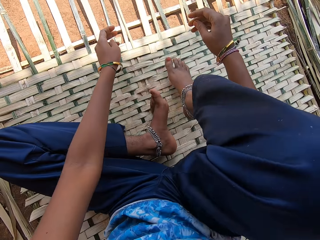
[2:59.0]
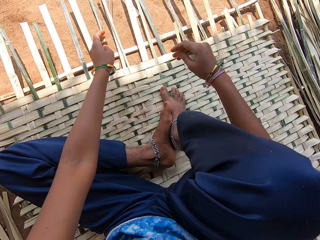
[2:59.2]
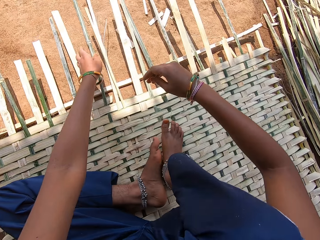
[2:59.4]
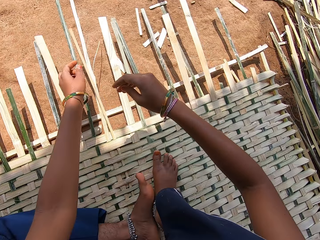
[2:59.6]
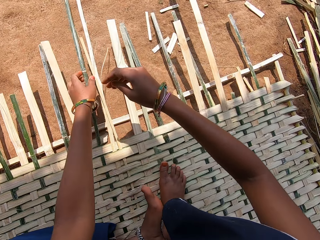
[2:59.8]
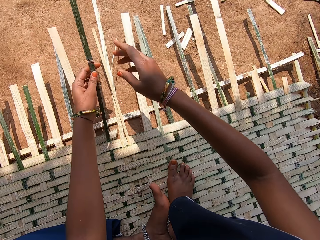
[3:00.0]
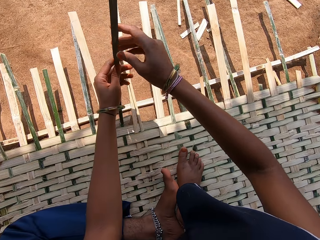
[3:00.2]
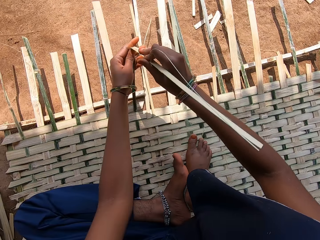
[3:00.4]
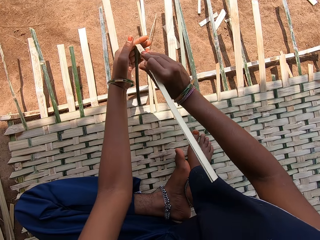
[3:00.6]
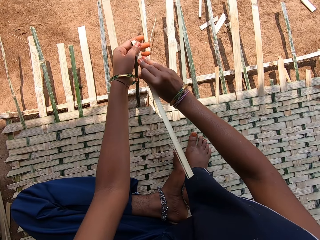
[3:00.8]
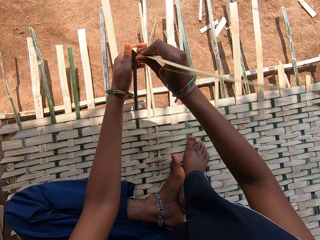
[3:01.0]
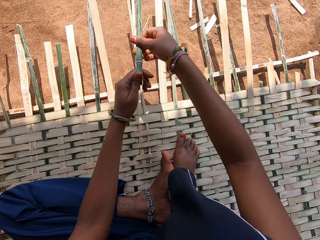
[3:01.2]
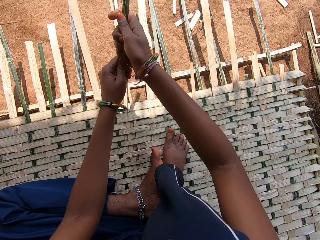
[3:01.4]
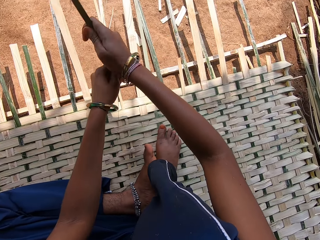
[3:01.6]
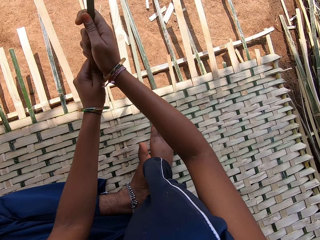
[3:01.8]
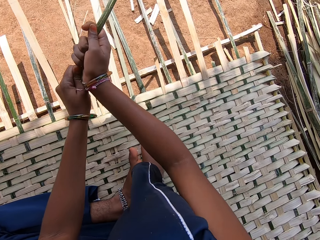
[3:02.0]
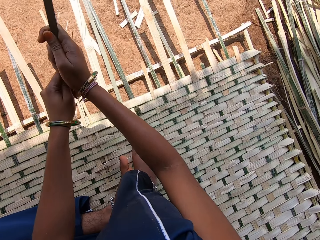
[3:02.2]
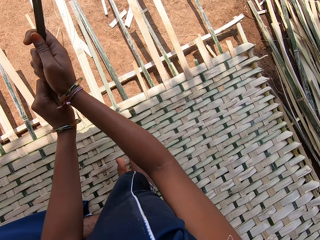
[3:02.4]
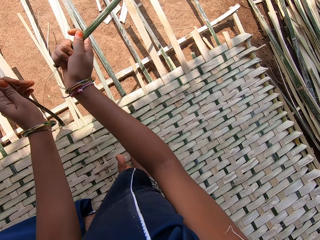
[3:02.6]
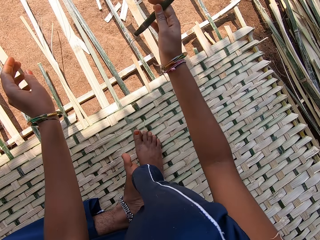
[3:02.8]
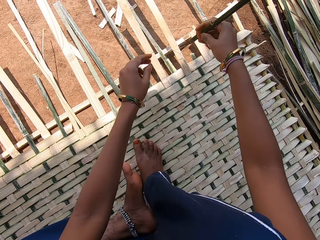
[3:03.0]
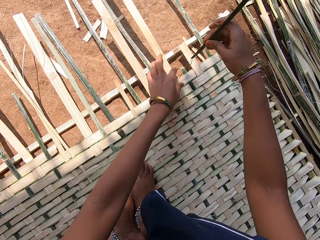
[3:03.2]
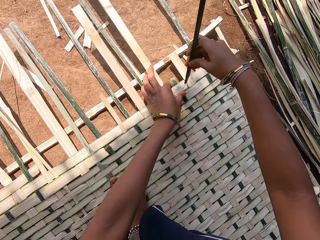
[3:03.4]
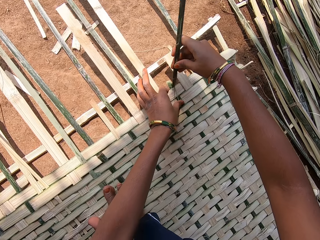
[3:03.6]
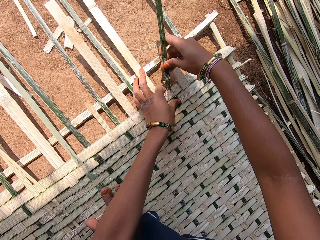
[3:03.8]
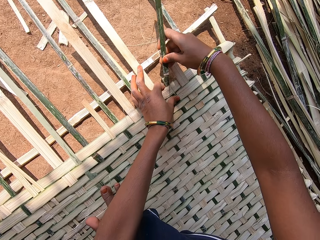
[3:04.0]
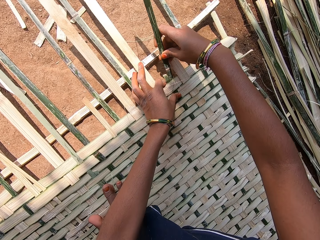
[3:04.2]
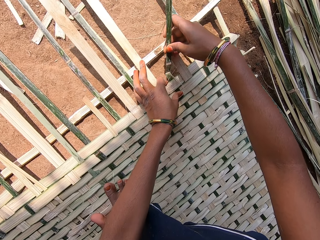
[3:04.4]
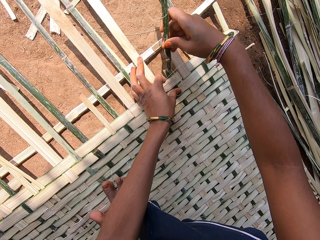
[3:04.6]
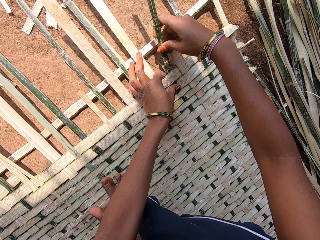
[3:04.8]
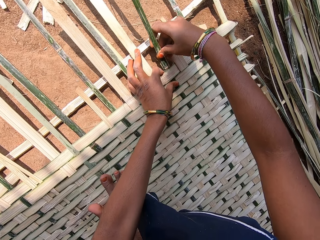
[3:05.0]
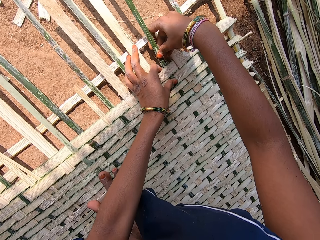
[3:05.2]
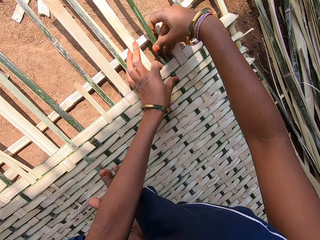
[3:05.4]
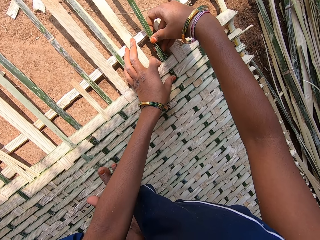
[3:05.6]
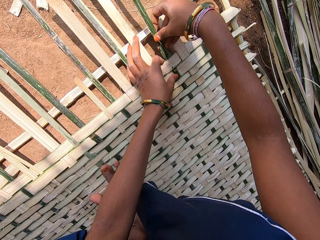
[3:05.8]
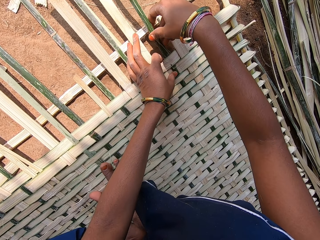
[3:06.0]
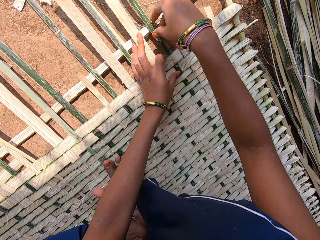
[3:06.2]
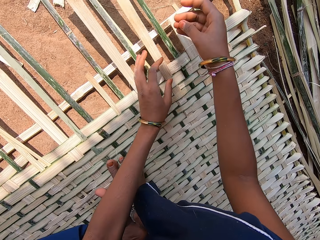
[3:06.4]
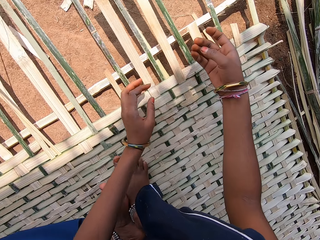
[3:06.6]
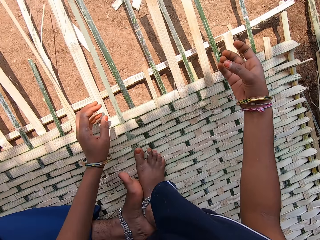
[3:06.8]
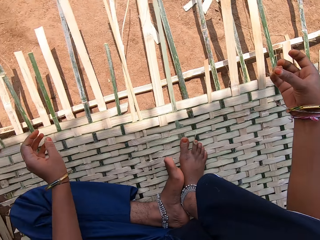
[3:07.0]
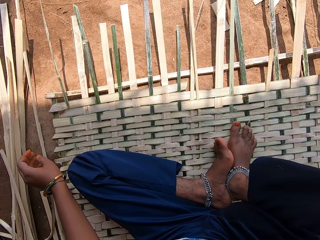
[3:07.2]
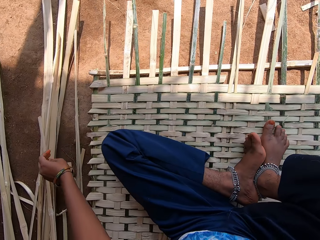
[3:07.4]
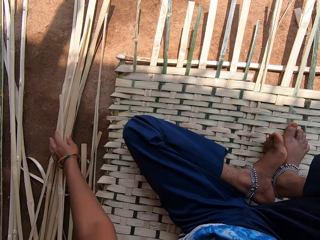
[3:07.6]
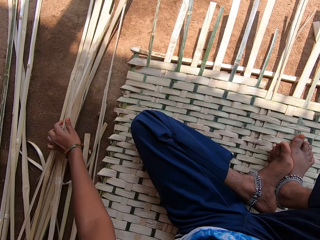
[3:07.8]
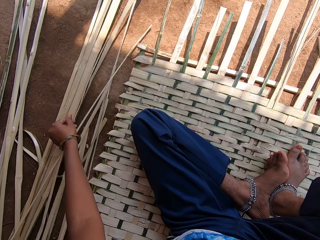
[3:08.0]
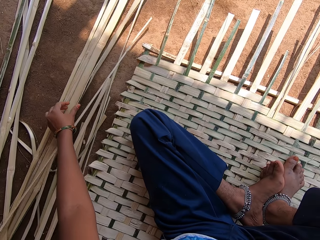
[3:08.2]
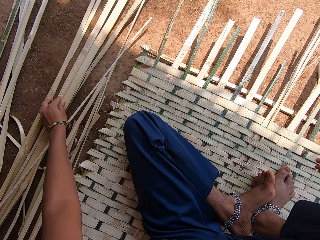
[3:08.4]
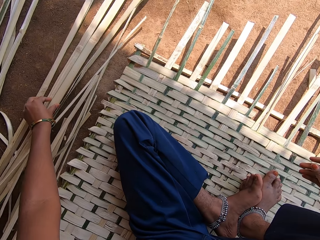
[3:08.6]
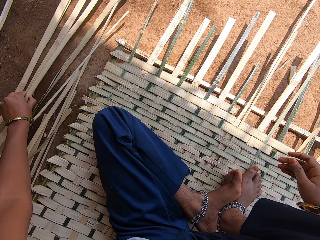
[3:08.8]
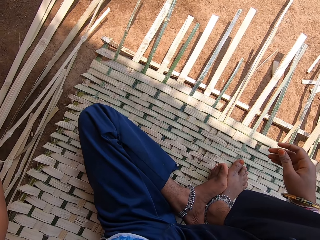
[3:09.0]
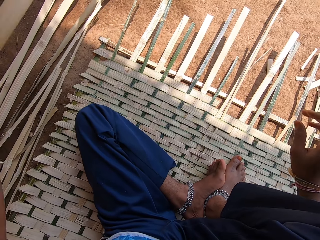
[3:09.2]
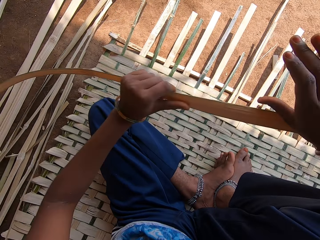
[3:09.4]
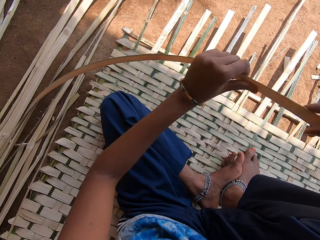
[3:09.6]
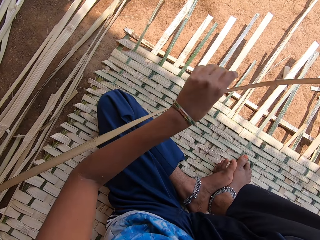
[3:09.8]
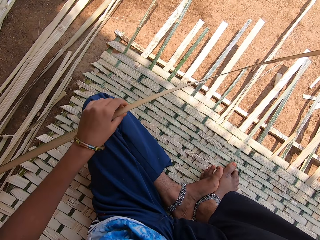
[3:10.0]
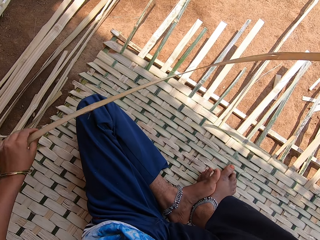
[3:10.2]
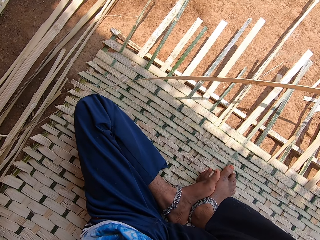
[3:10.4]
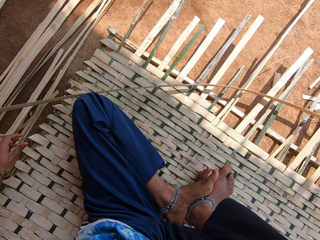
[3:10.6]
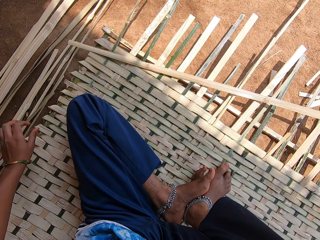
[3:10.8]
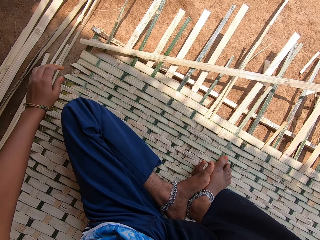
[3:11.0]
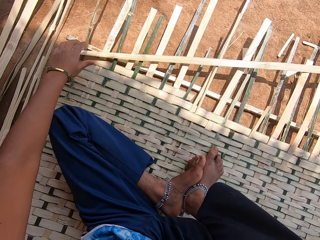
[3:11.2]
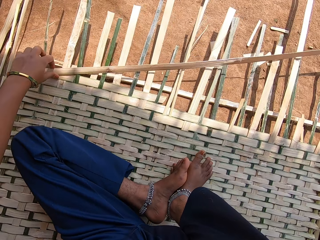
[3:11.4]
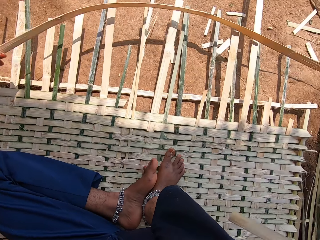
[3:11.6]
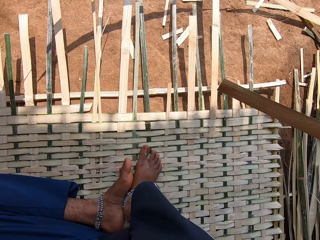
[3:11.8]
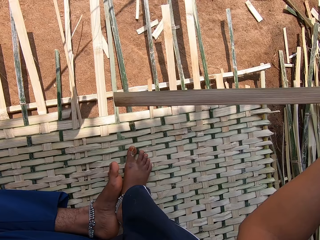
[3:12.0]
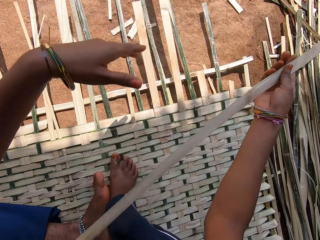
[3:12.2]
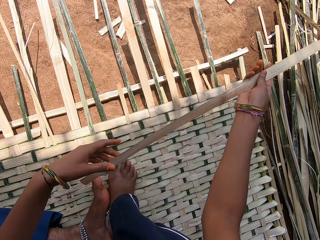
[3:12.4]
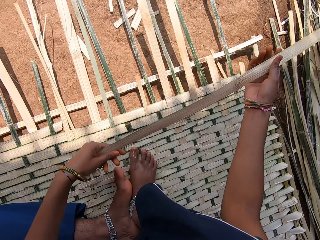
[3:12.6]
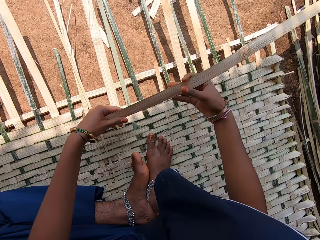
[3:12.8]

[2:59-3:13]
The camera wearer holds thatch. They break the thatch. They fix the thatch on the mat. They move the thatch. They do it repeatedly. They pick the woven mat. They pick the thatch. They hold the woven mat with the hands.

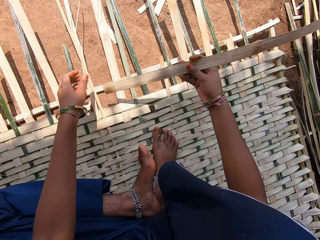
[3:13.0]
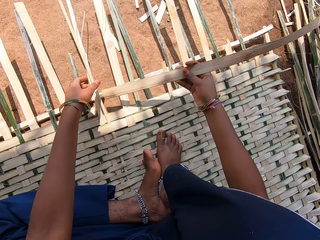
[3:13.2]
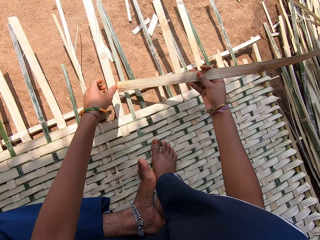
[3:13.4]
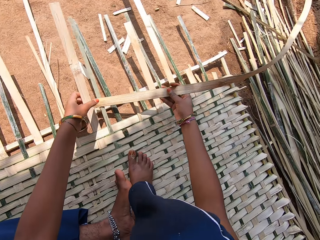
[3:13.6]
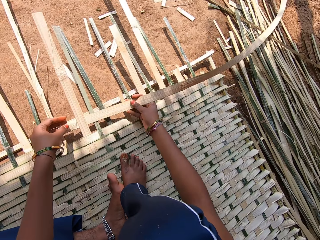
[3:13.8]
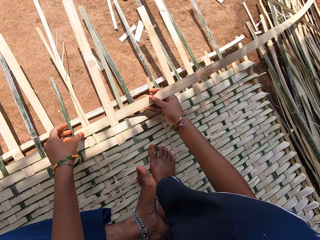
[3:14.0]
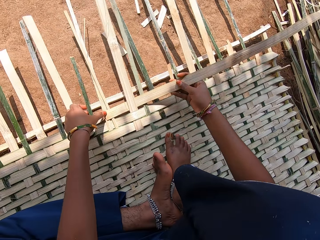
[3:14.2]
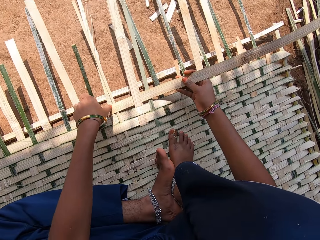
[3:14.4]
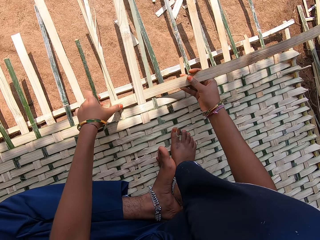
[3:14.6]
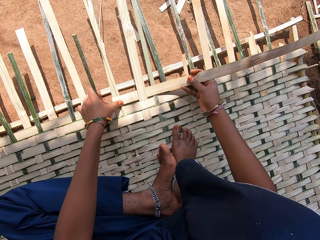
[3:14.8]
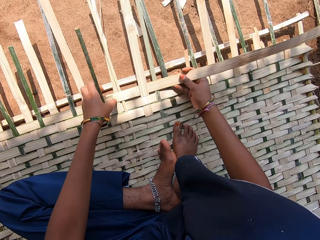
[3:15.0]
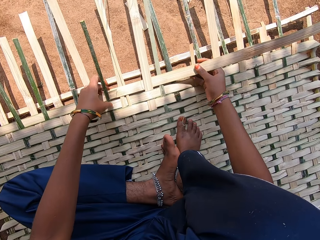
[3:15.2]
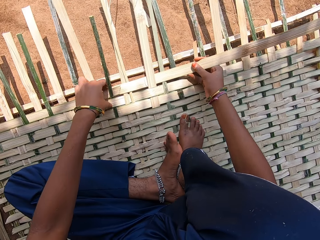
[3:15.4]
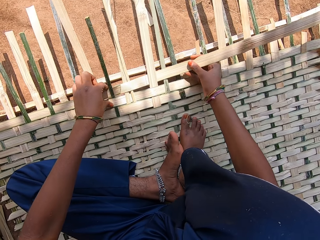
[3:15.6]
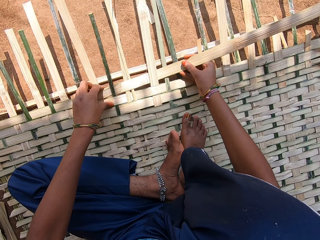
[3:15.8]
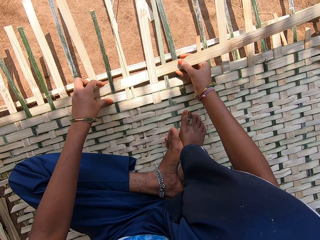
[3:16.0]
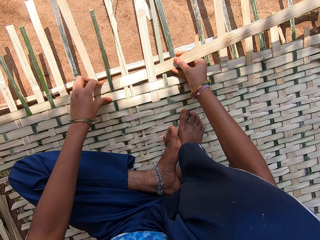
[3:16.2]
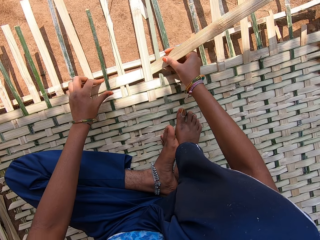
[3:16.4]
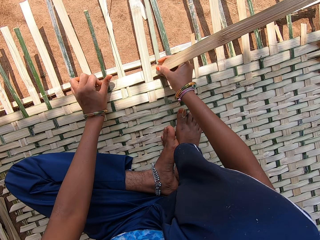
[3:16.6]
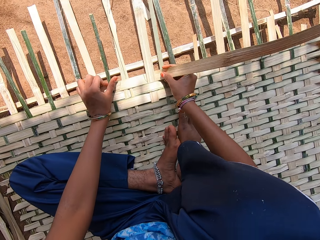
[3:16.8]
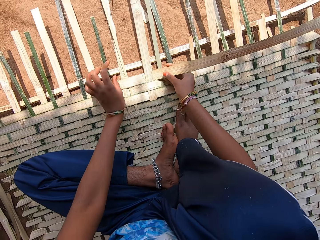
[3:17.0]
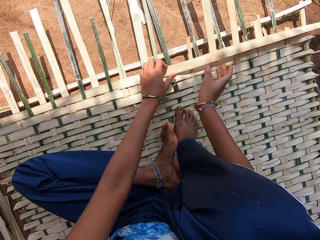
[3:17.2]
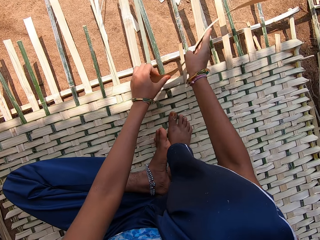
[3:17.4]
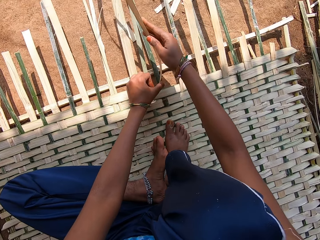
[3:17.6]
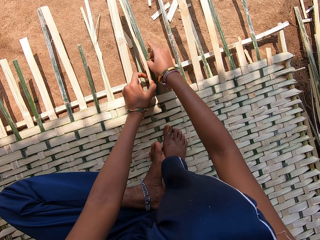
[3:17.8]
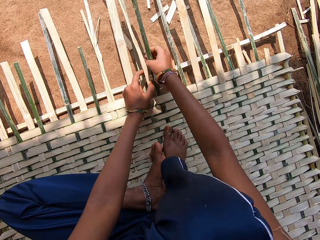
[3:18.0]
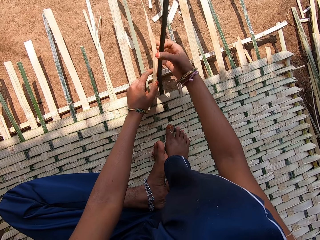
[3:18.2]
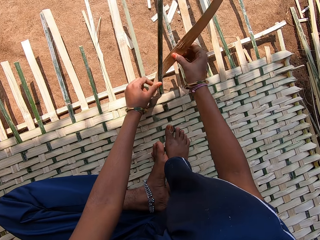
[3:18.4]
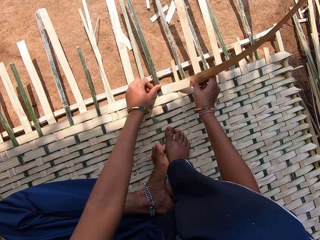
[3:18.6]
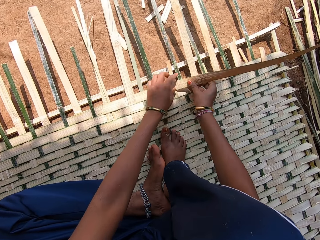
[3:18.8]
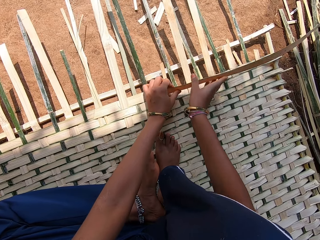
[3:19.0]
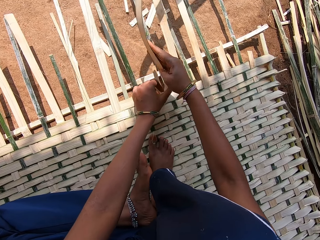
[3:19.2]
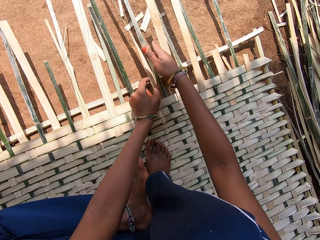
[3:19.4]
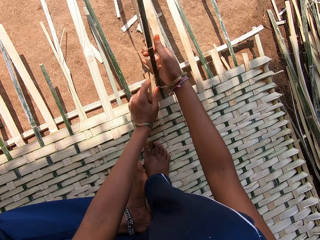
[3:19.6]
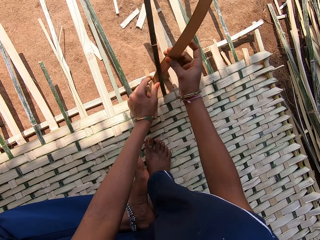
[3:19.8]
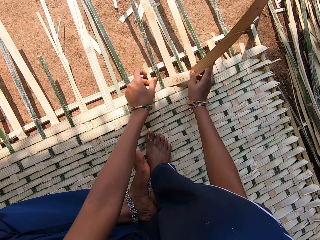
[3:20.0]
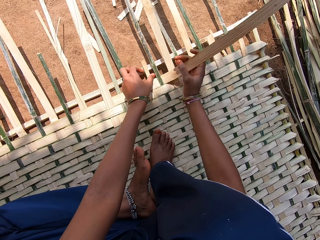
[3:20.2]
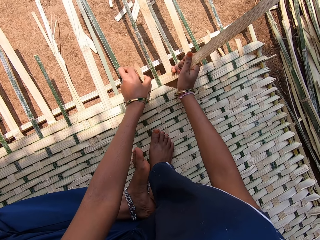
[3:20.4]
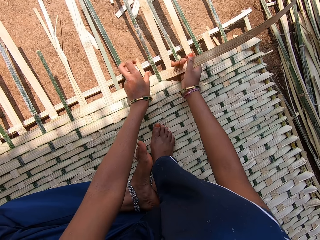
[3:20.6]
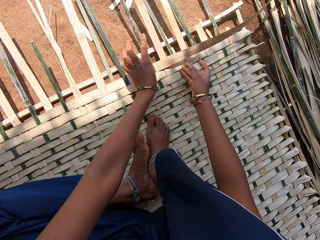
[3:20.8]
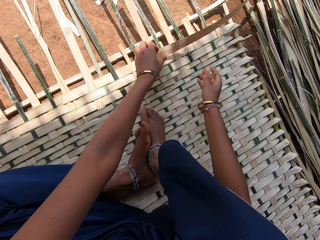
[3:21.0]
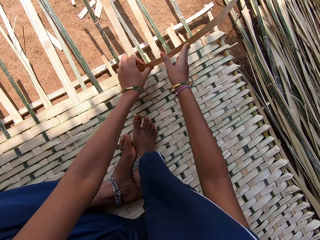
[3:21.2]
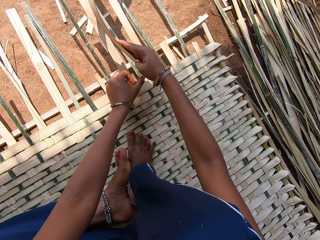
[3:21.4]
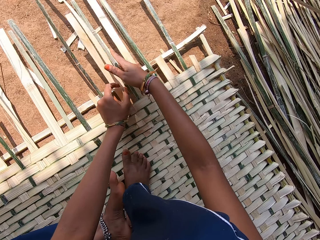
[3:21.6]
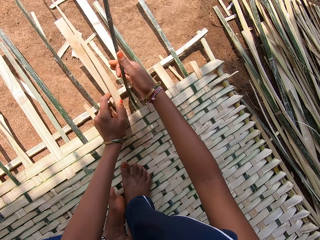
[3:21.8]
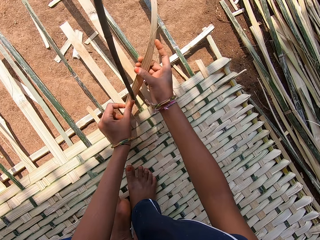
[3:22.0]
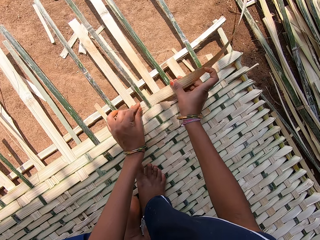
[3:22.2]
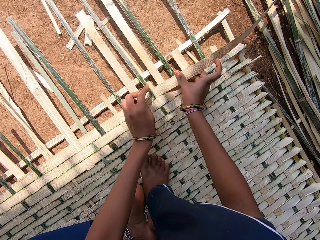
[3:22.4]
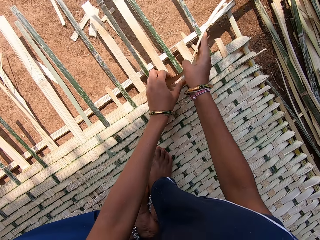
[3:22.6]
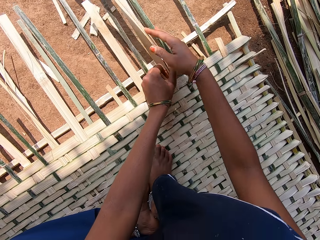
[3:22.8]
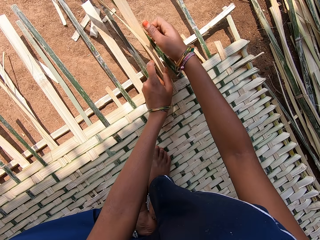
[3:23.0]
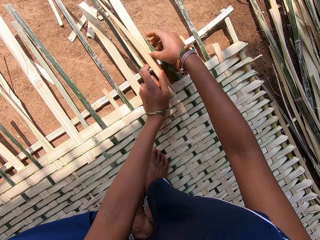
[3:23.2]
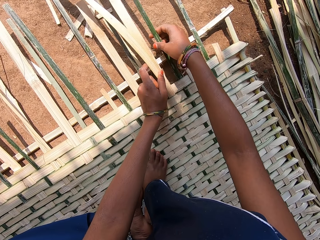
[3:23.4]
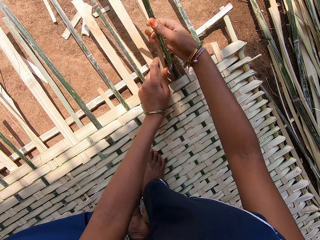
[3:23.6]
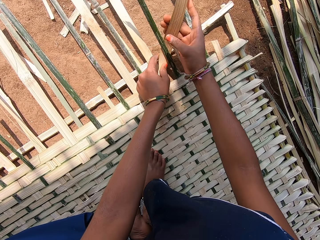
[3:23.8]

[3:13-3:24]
The camera wearer weaves a mat with thatch.
